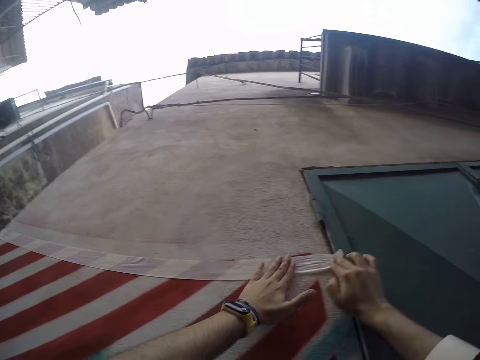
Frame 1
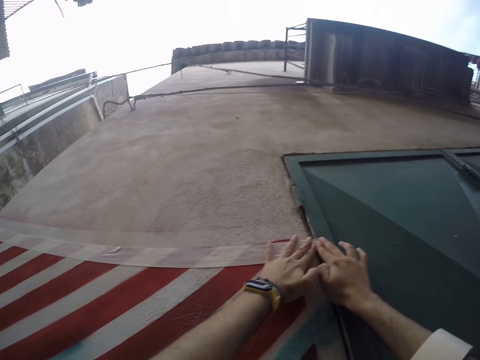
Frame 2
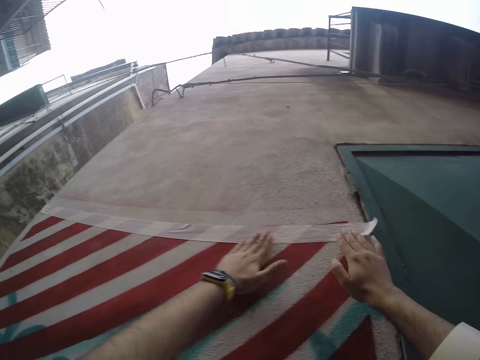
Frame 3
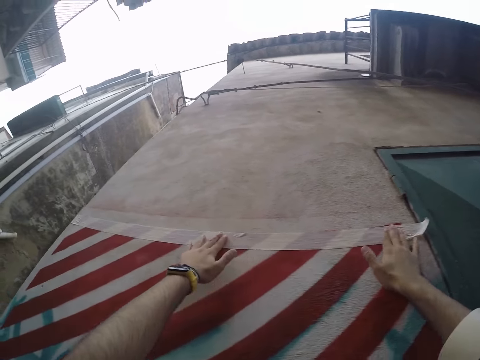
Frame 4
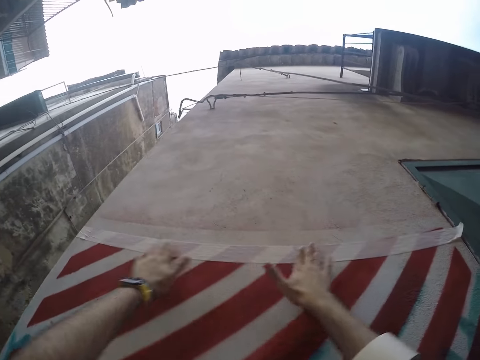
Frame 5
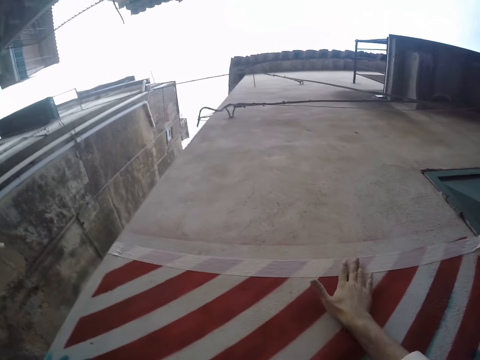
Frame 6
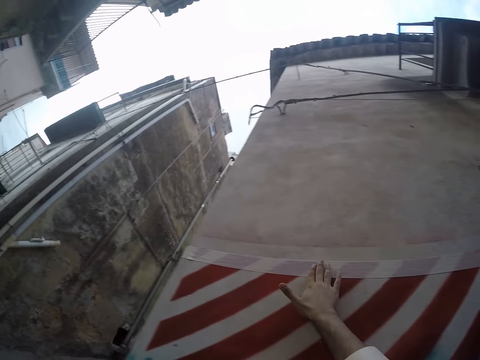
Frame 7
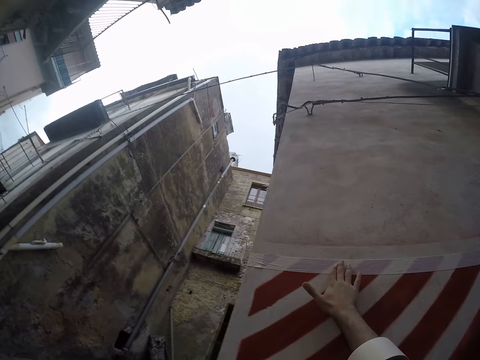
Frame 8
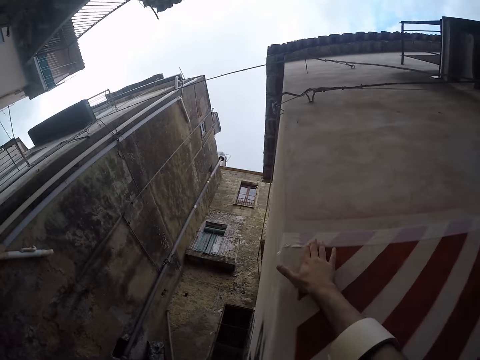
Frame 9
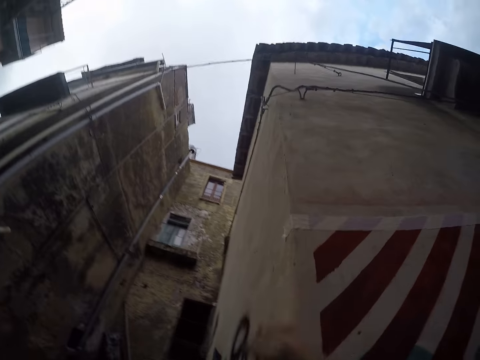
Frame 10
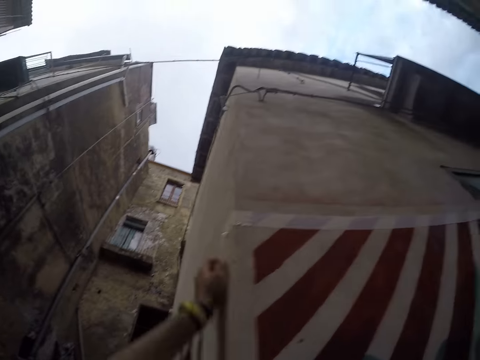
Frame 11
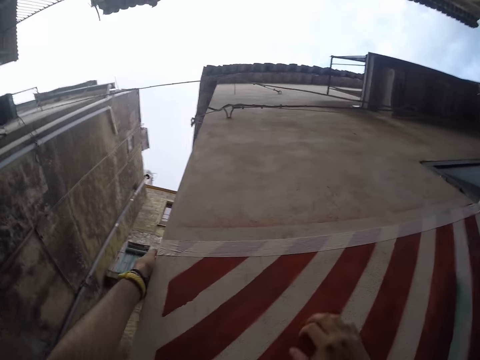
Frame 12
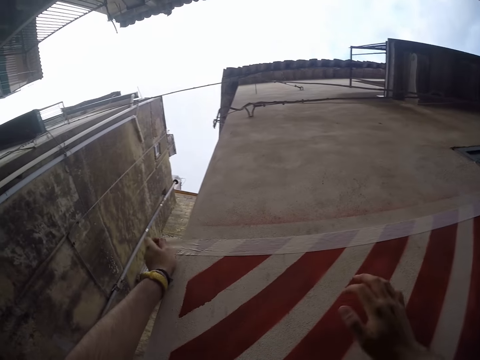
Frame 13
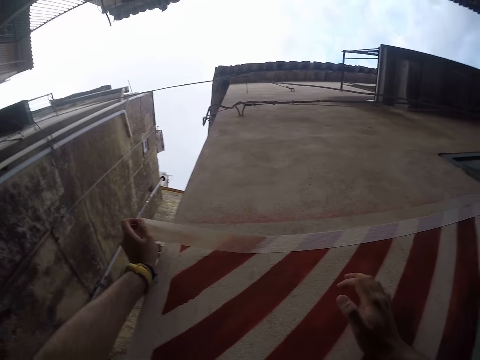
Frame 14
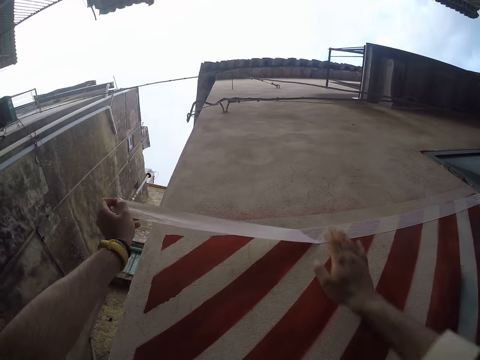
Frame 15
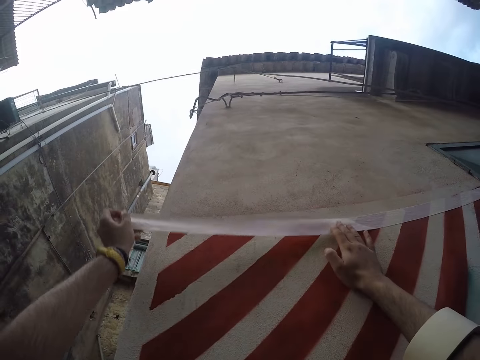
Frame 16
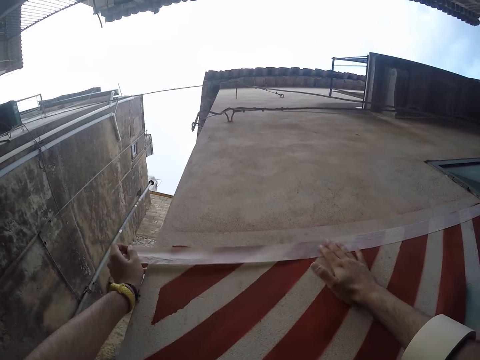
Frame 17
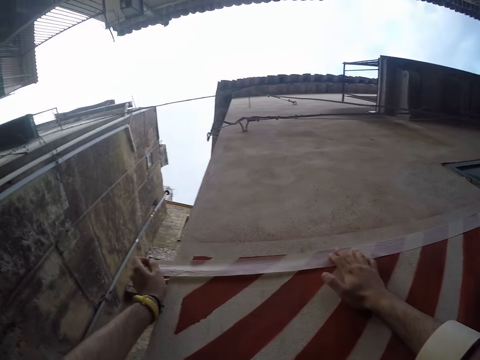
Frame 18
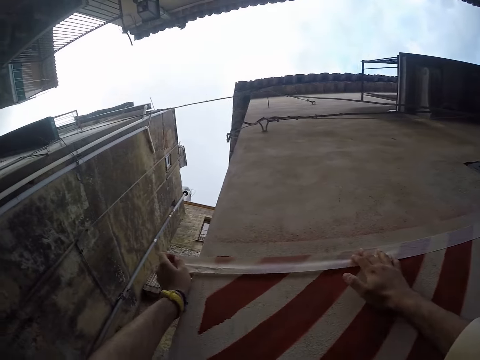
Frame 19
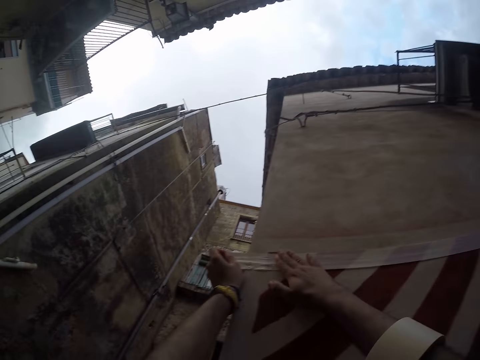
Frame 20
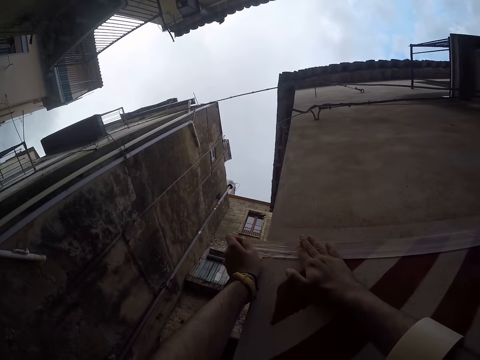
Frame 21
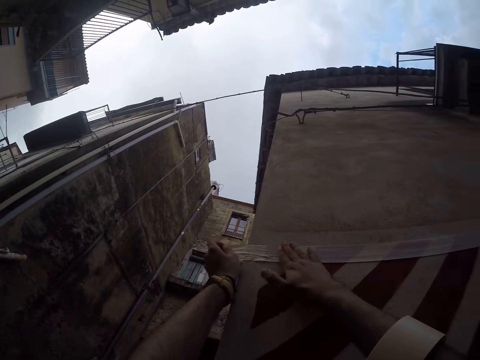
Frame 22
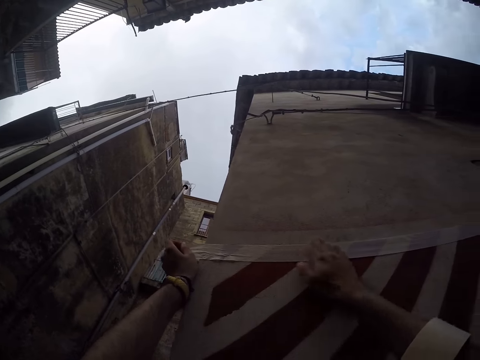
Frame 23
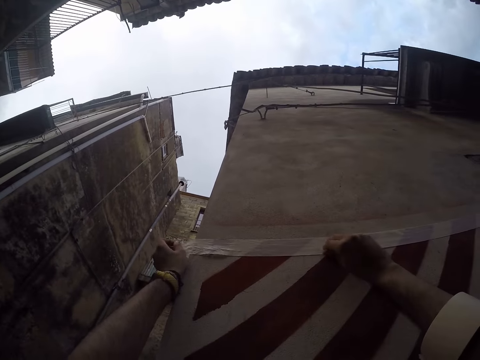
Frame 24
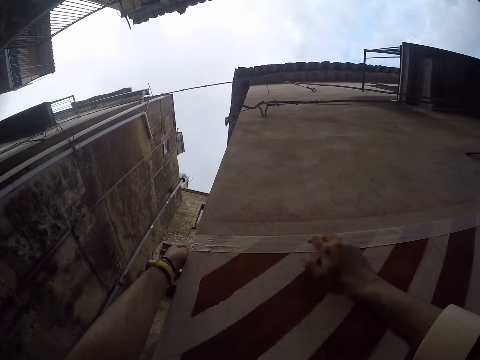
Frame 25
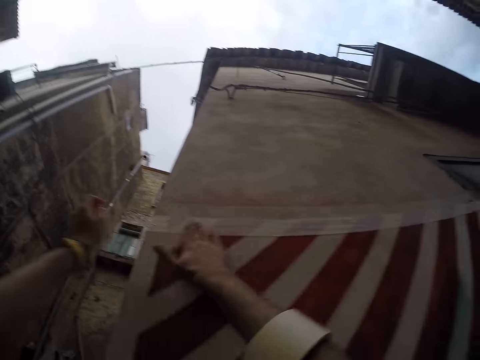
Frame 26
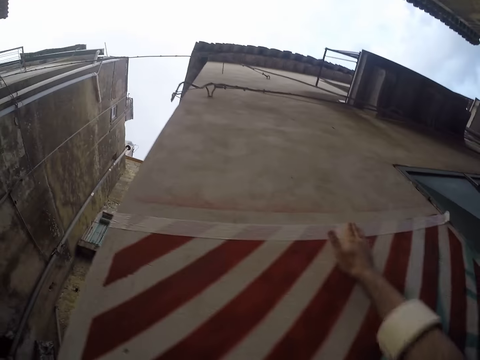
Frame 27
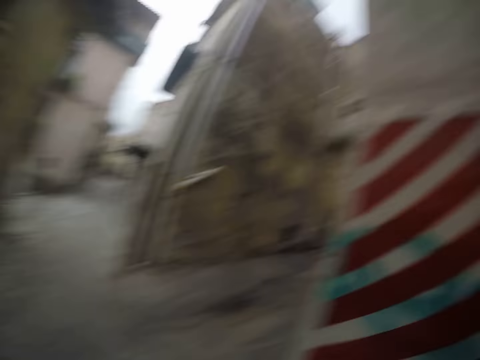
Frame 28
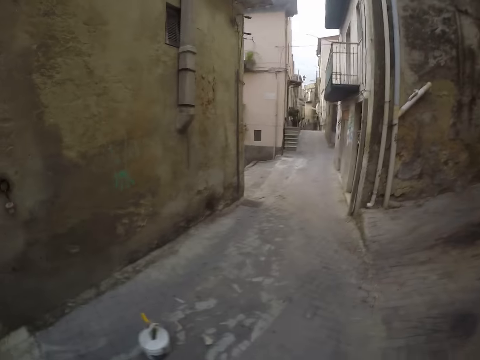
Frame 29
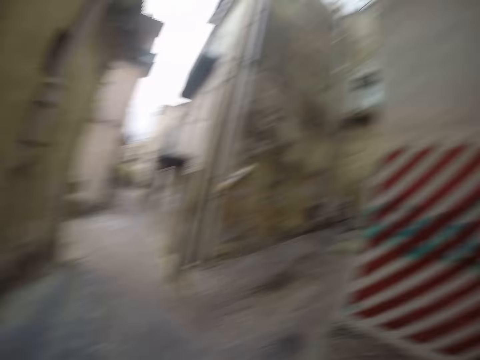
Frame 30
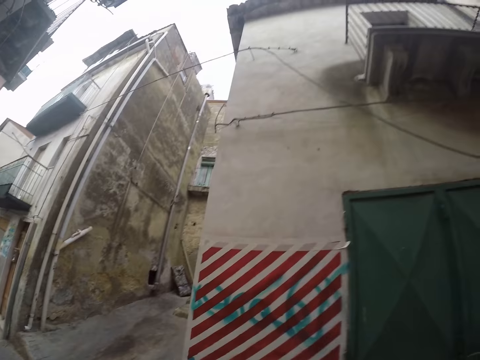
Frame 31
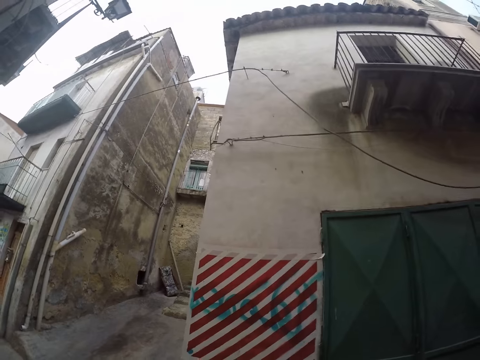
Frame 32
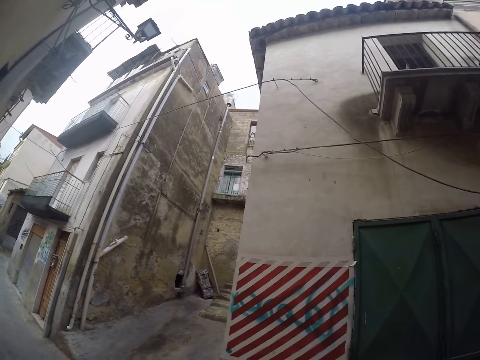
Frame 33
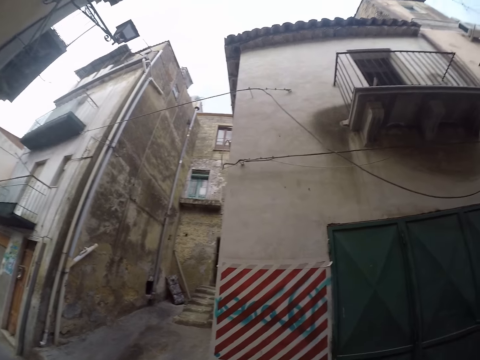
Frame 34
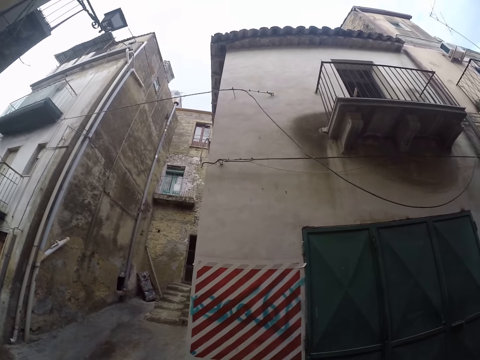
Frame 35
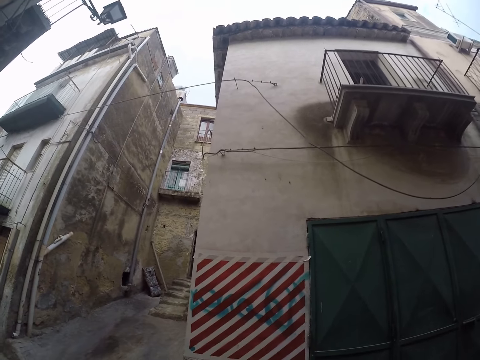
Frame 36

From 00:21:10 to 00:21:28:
The camera wearer rubs the masking tape on the wall with her left hand. She touches the masking tape with her right hand. She rubs the masking tape on the wall with her right hand. She pulls the tape on the wall. She adjusts the masking tape on the wall with both her hands. She sticks the tape on the wall. She rubs the masking tape on the wall with her right hand. She looks around.

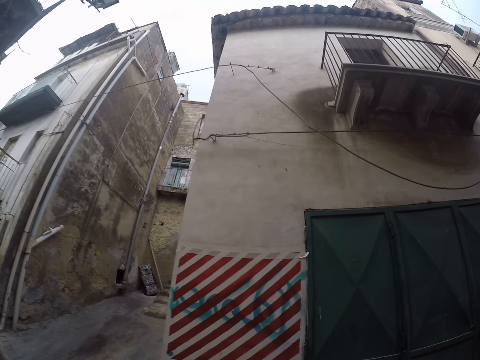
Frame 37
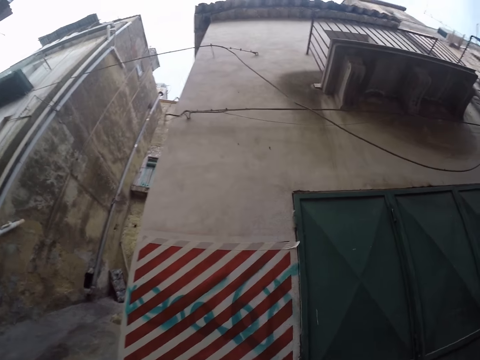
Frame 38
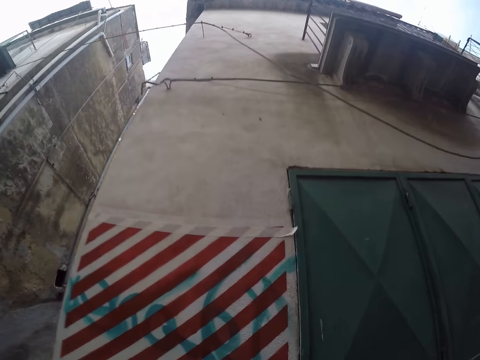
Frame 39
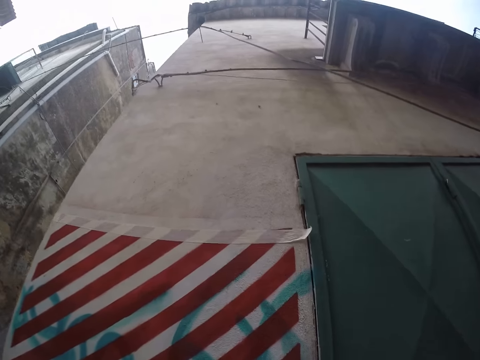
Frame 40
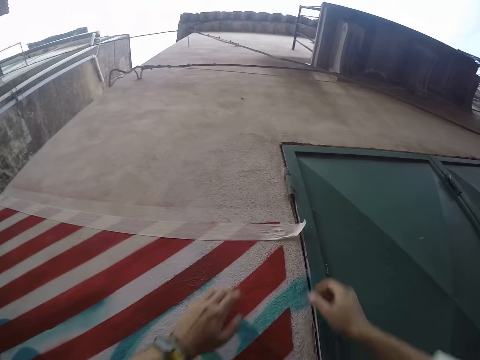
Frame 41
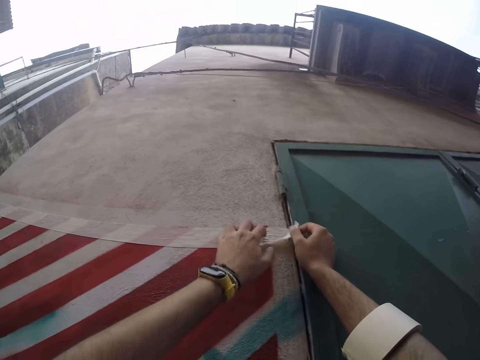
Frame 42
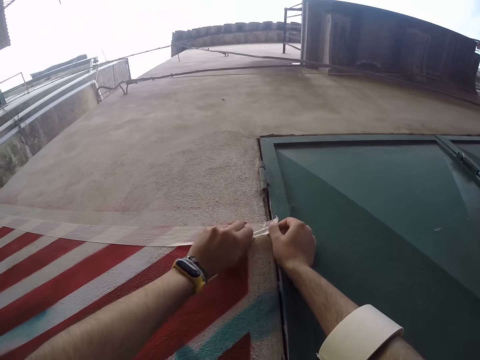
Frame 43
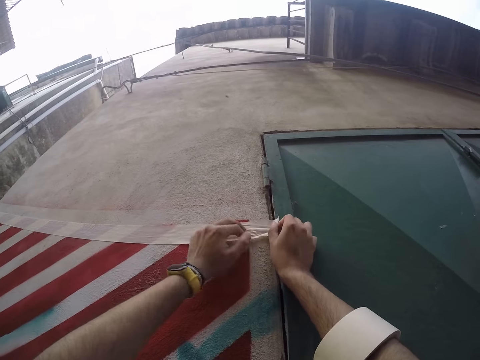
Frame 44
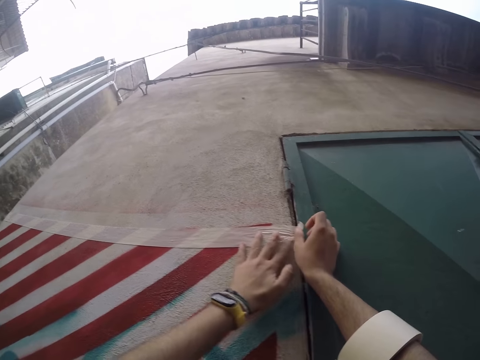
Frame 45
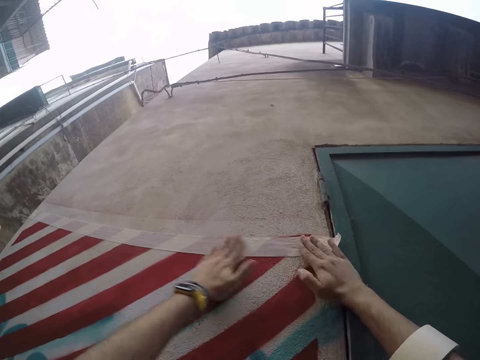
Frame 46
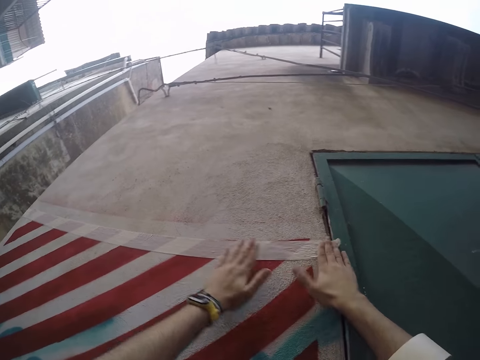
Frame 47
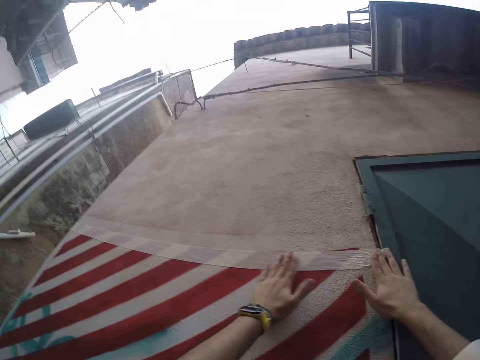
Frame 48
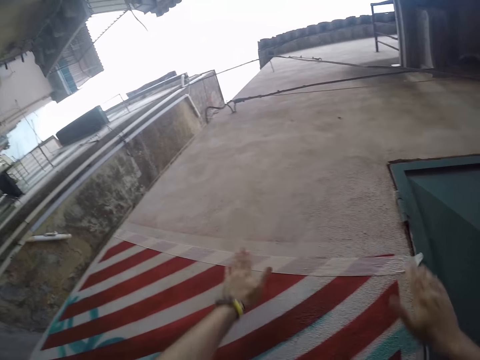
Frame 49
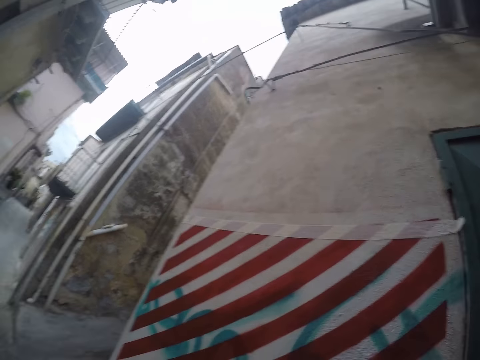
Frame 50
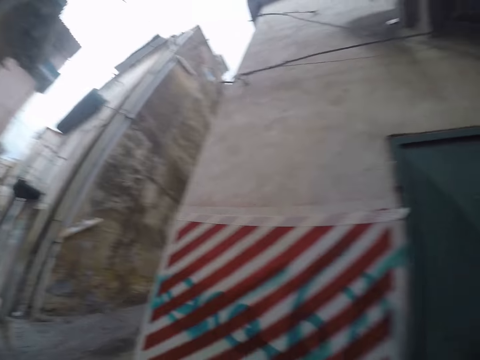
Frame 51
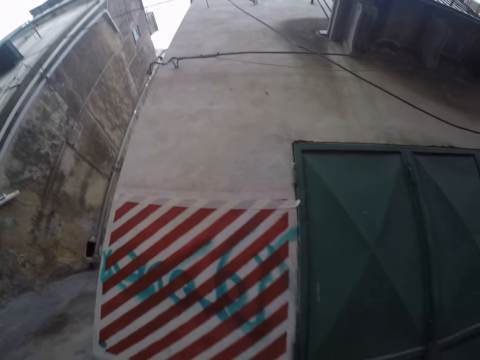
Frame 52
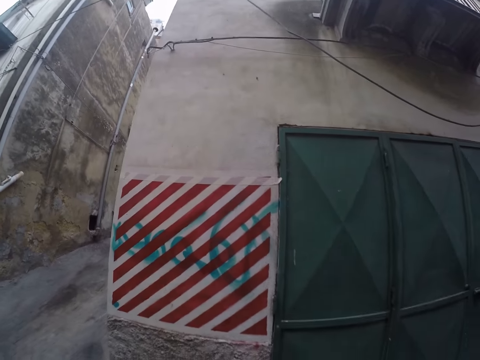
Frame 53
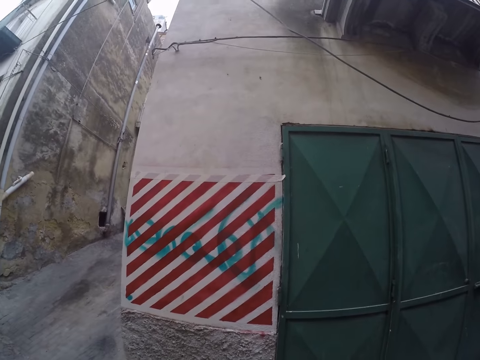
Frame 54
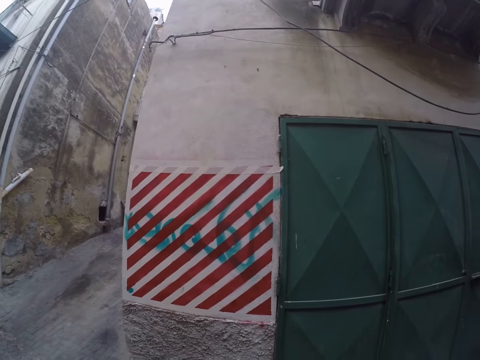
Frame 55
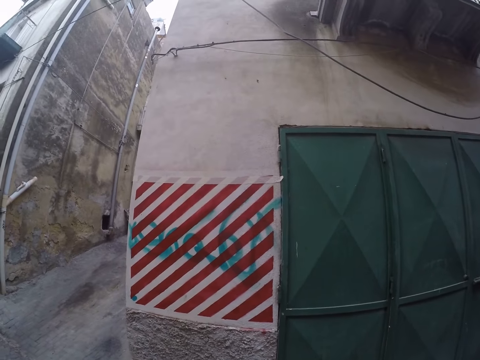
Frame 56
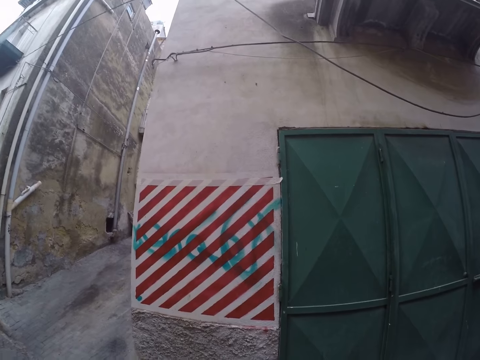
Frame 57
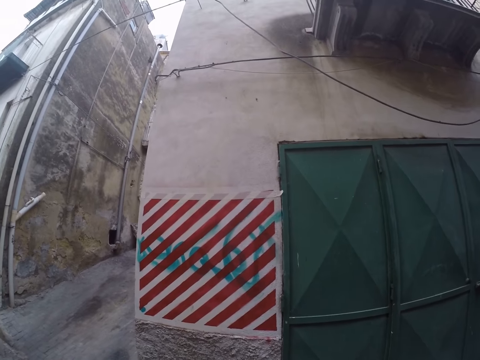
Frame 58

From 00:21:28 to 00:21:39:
The camera wearer adjusts the masking tape on the wall with both her hands. She stares at the wall.
